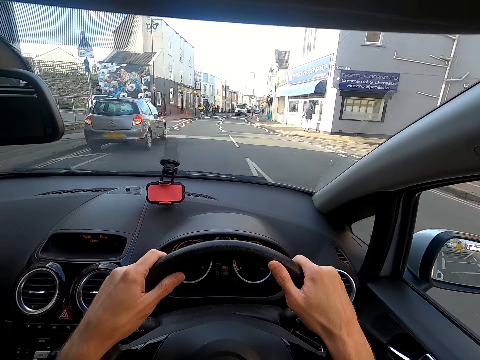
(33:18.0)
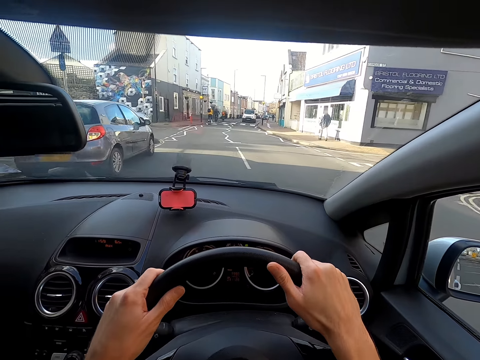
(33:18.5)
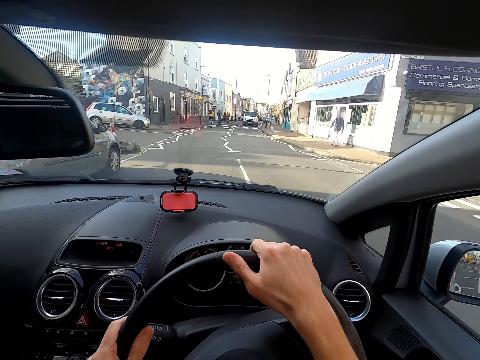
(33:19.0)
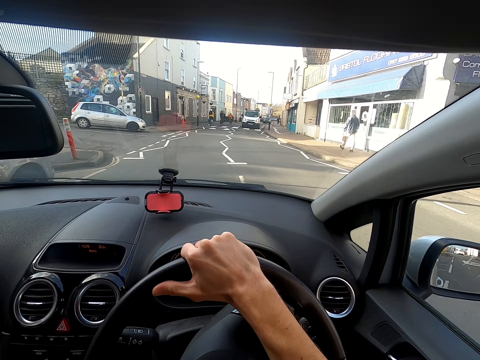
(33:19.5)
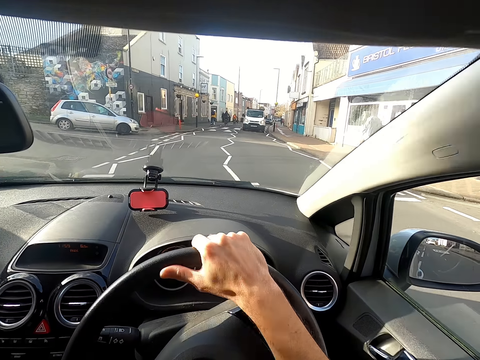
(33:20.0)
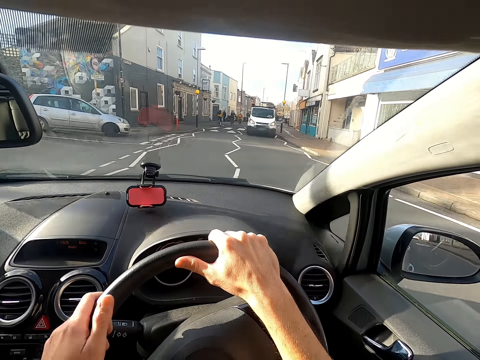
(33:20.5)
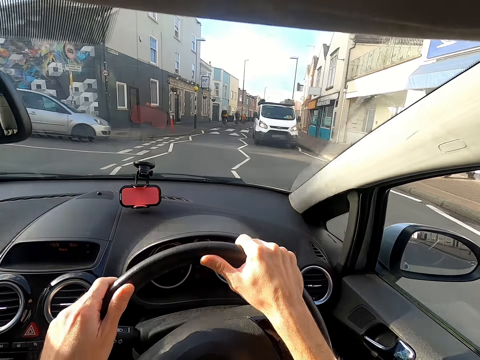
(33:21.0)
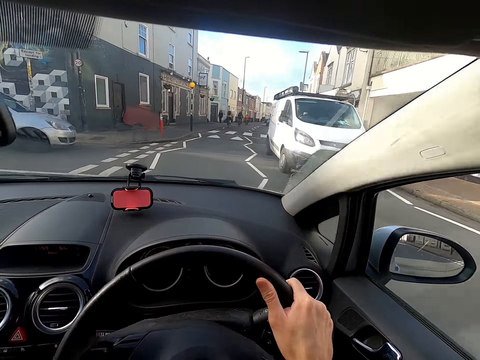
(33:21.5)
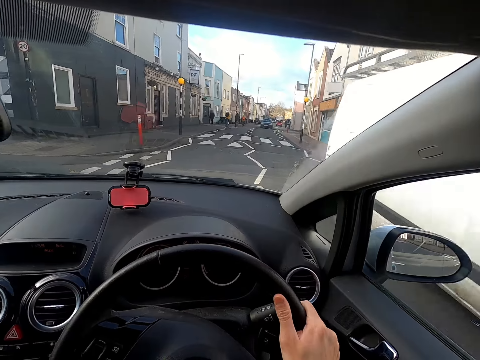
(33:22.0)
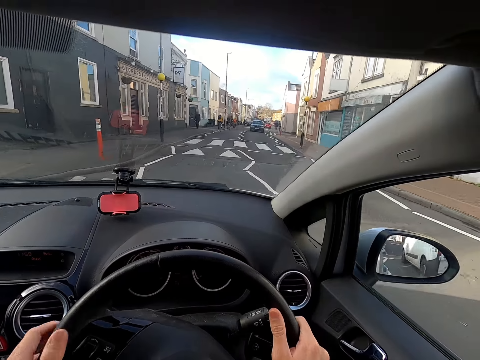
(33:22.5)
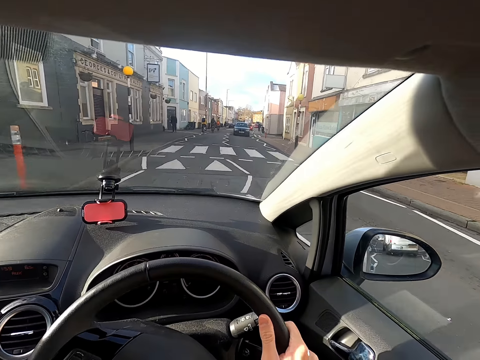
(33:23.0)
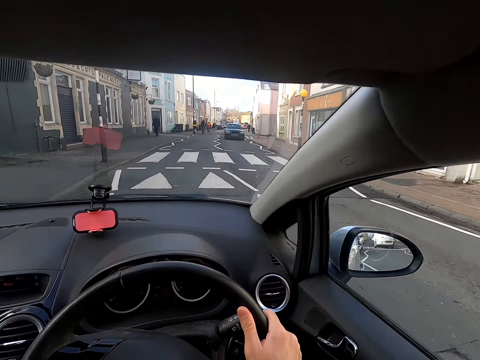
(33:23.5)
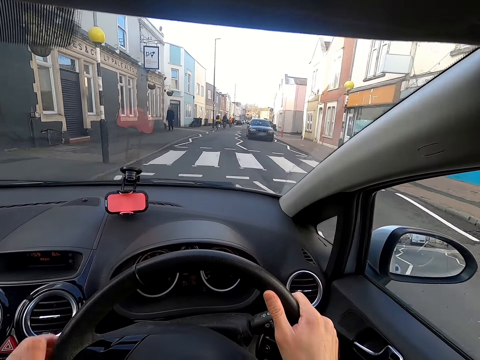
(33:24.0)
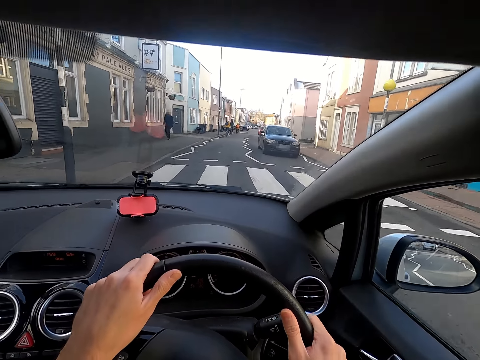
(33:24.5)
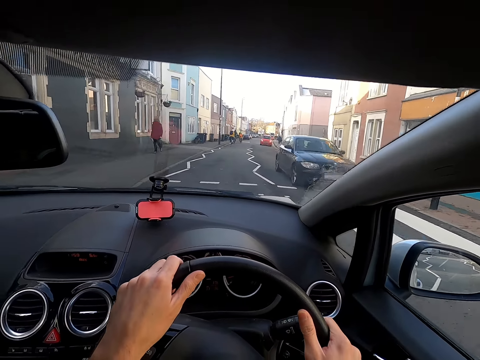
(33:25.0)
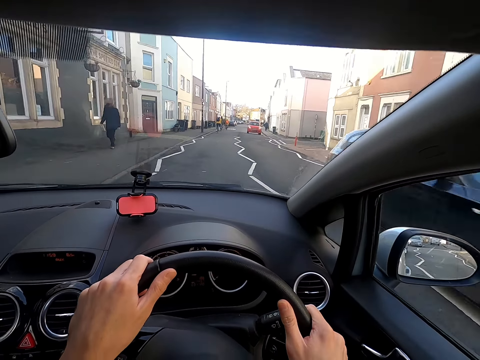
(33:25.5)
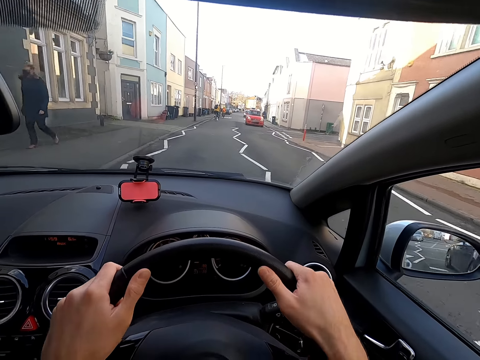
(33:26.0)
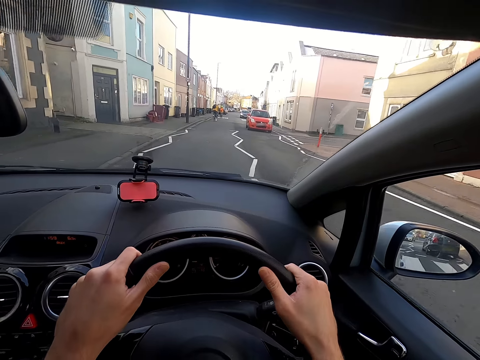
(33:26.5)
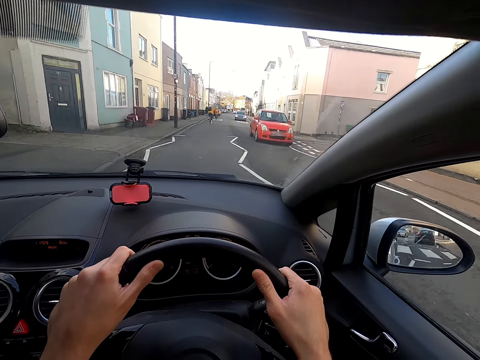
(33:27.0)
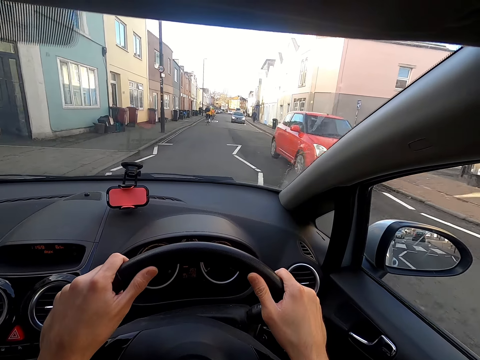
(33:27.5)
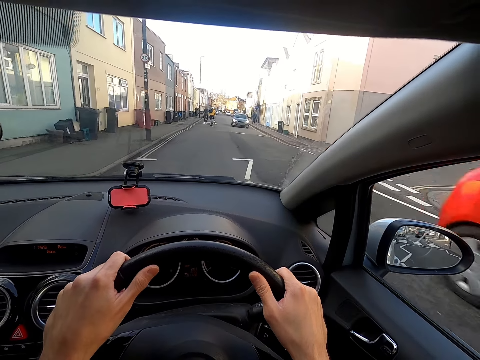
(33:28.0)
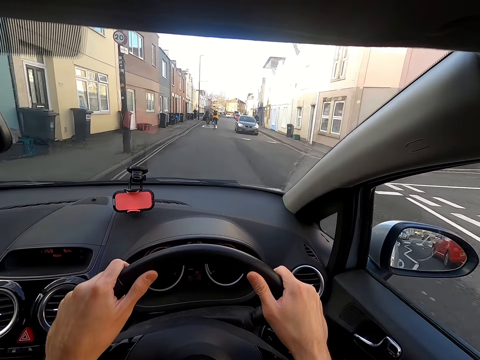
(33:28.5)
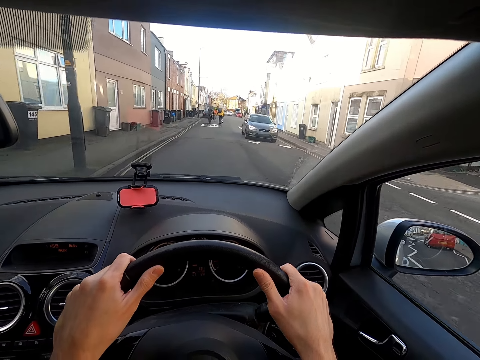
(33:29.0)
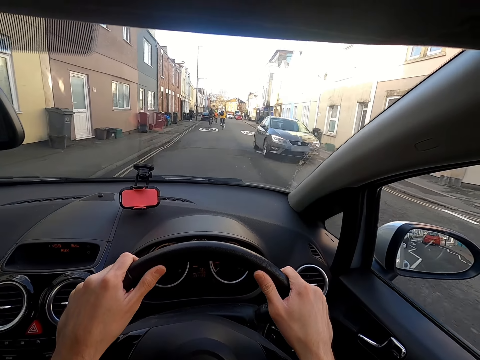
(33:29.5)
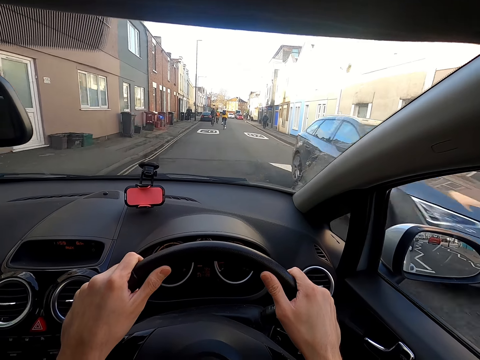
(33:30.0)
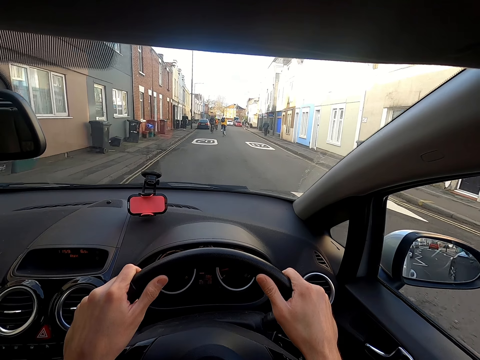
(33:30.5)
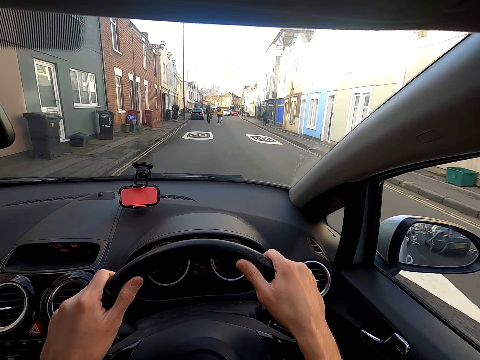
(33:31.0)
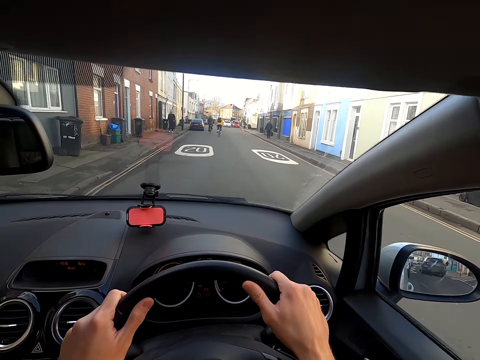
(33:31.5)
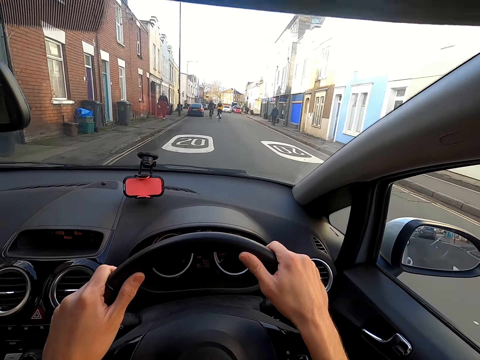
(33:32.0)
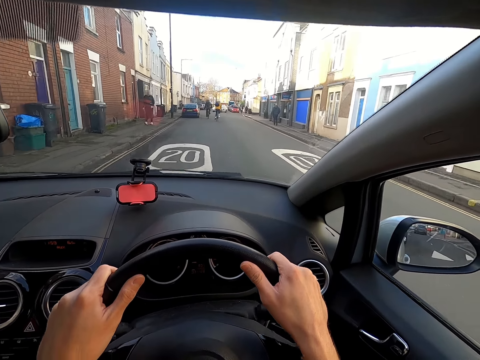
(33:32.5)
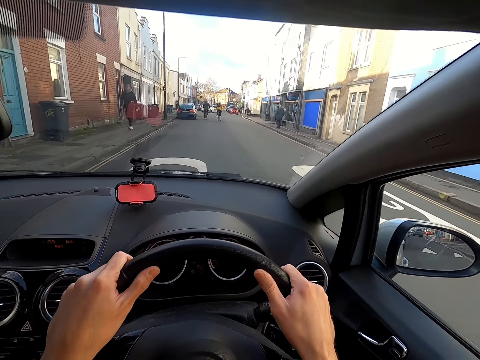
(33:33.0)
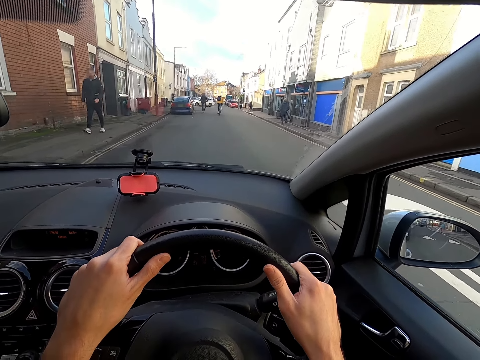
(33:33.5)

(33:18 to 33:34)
A white minivan drives past the camera wearer. A blue car drives past them. A red car drives past them. A grey car drives past them.

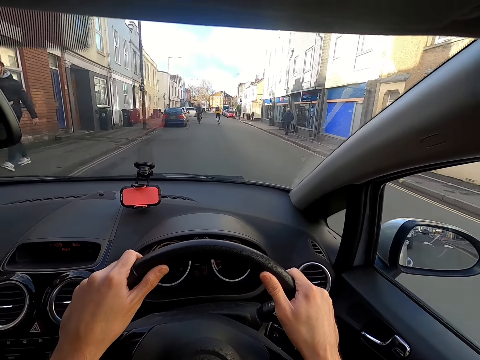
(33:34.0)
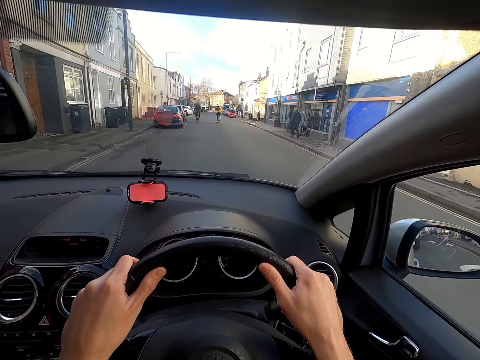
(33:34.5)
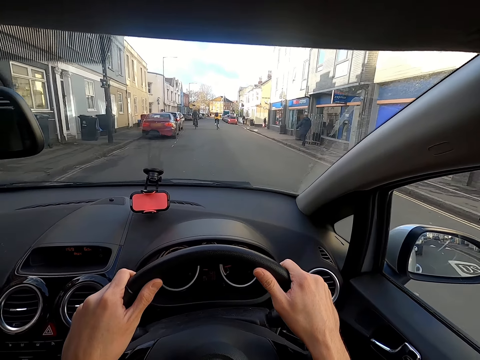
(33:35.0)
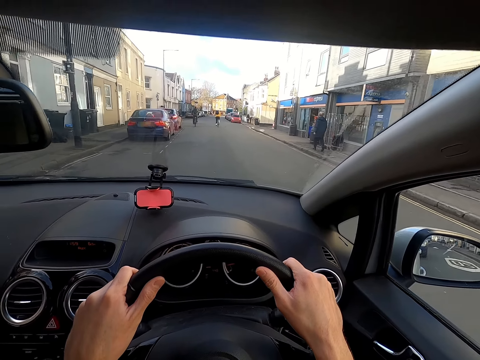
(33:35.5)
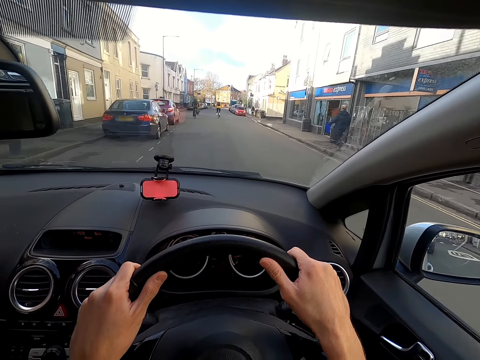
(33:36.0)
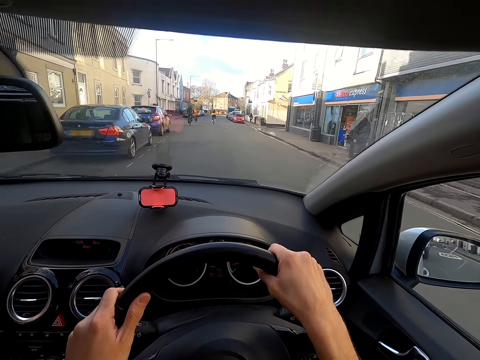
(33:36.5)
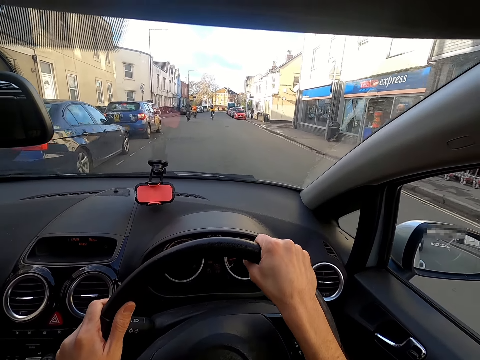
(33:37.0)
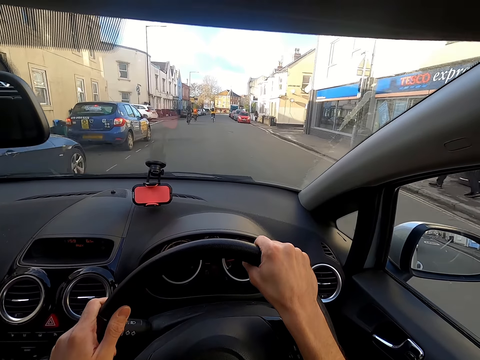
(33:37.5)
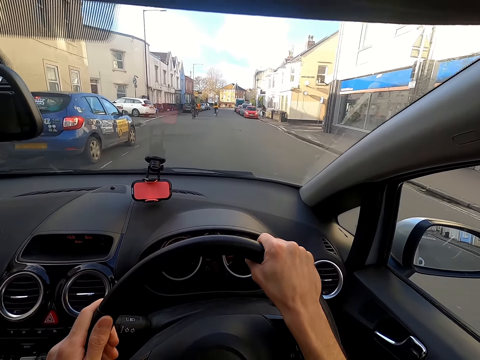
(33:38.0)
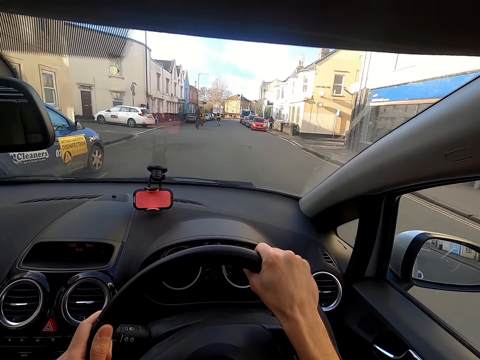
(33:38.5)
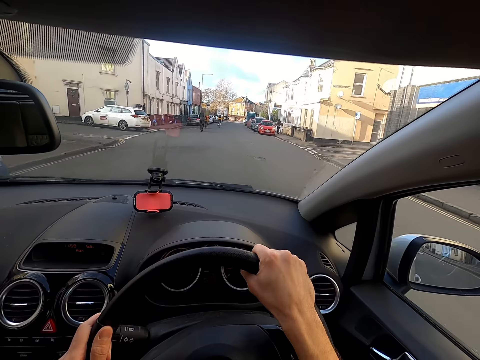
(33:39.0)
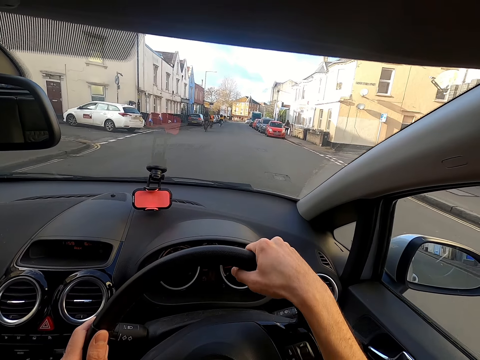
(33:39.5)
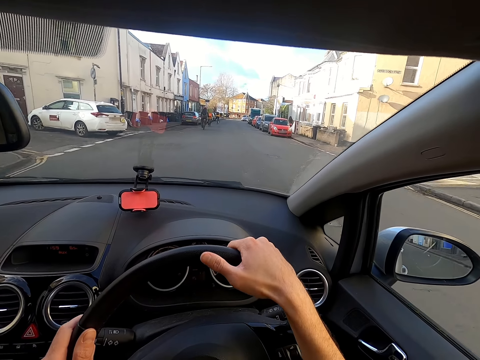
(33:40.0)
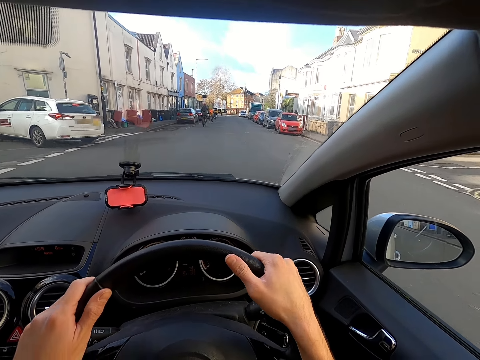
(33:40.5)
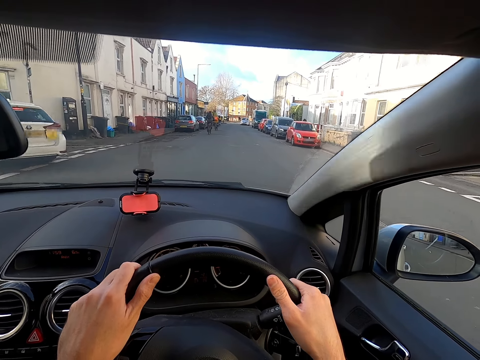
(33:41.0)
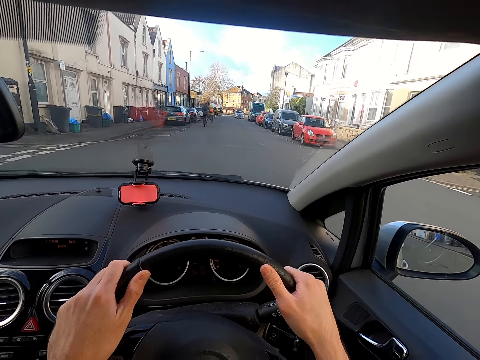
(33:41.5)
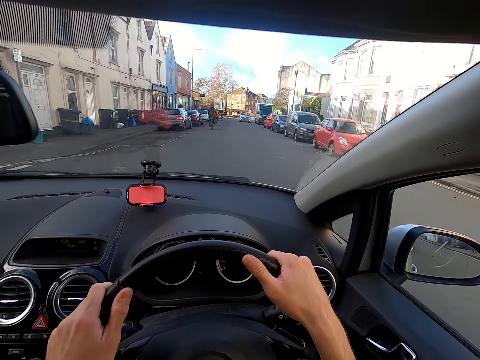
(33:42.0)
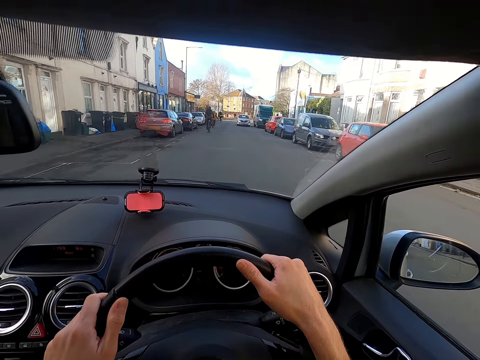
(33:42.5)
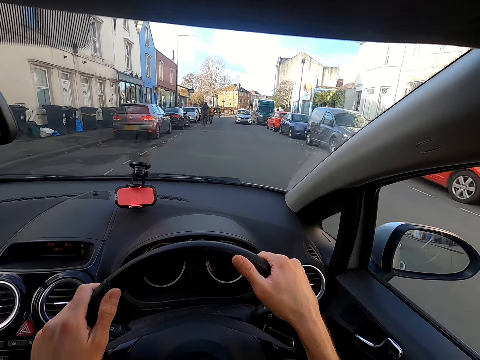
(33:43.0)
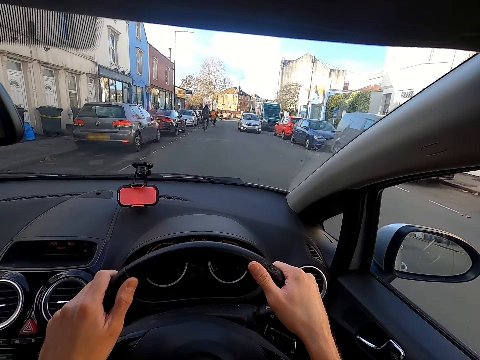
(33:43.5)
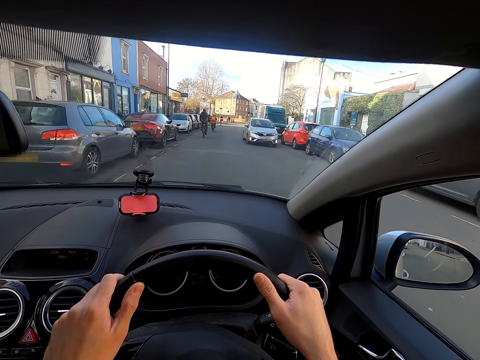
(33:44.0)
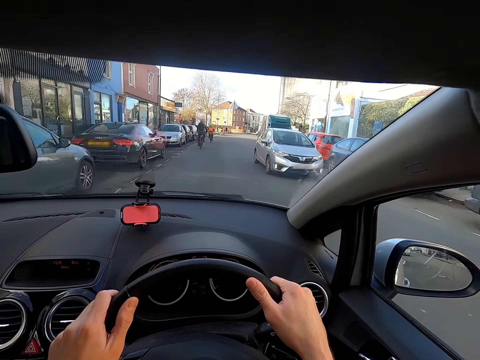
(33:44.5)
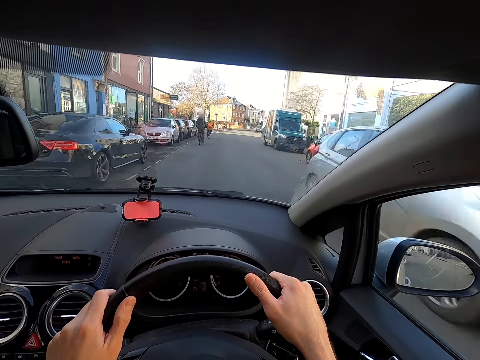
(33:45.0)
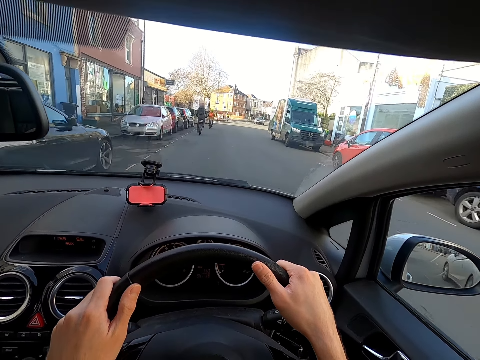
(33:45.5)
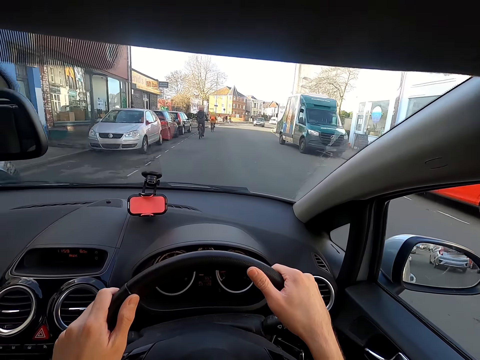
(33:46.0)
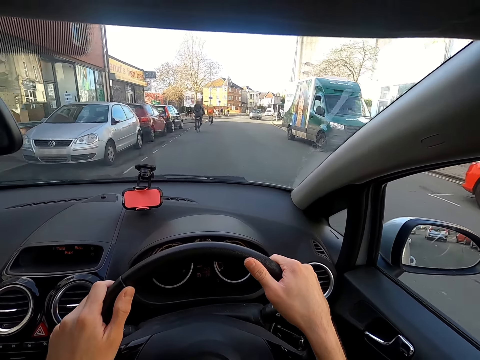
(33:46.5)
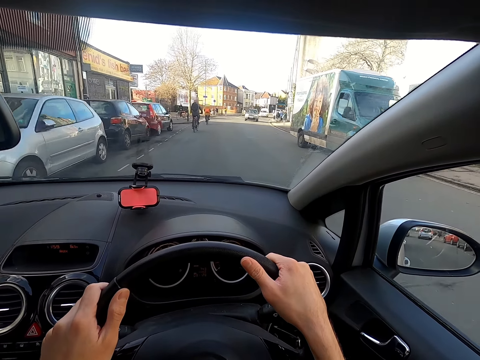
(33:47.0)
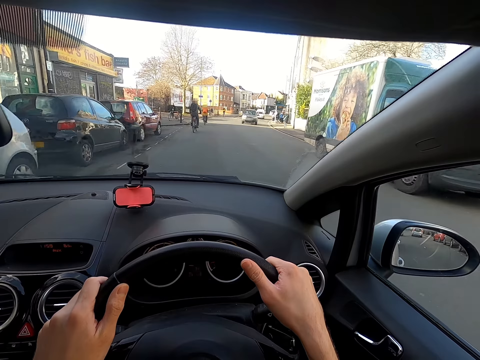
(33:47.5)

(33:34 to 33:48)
A silver car drives past the camera wearer.
